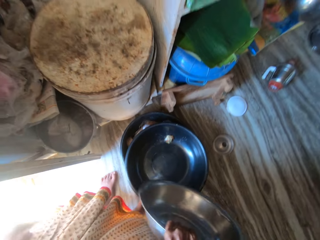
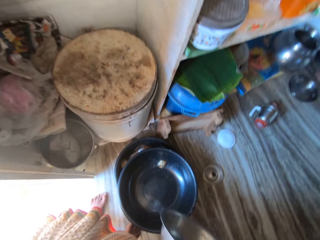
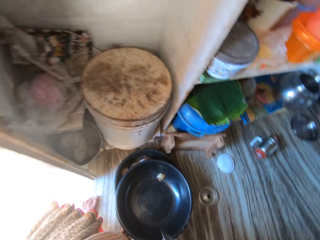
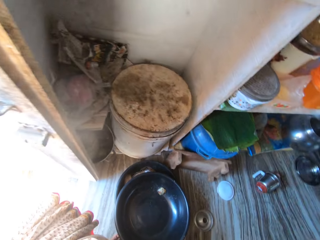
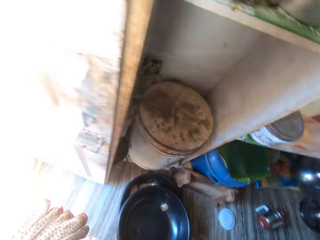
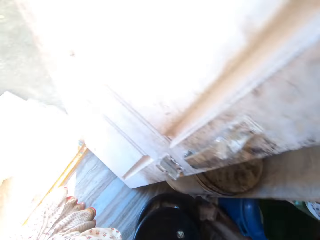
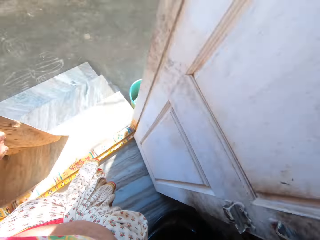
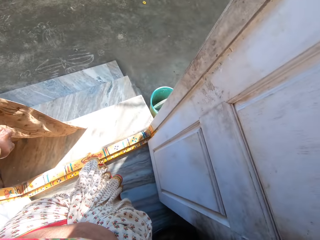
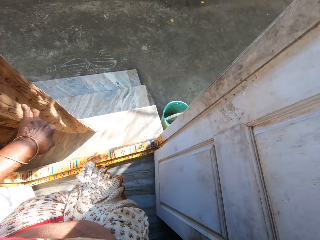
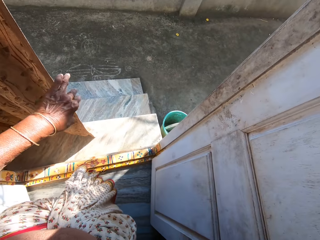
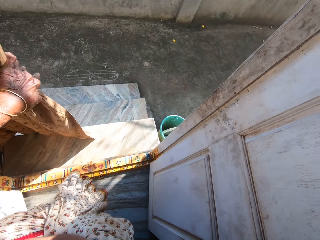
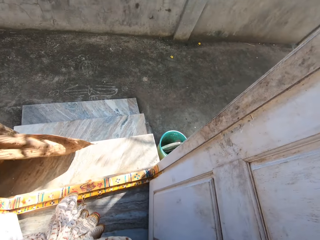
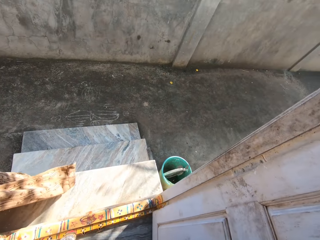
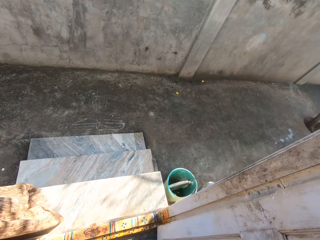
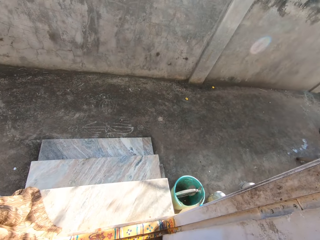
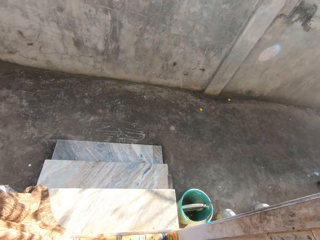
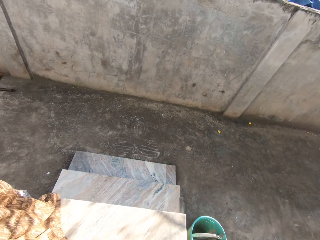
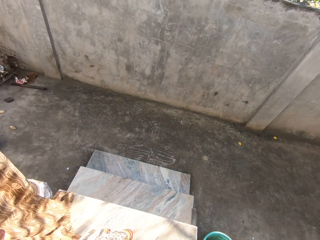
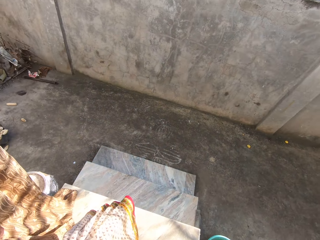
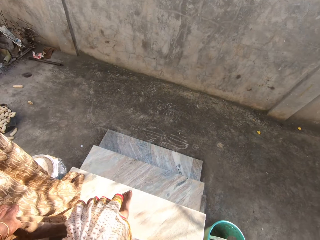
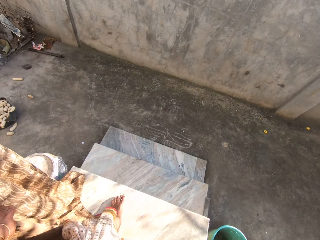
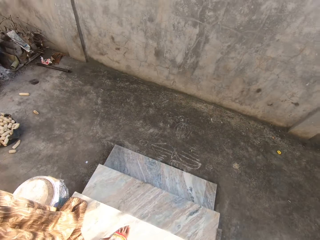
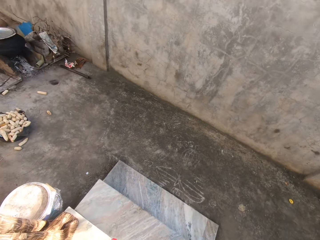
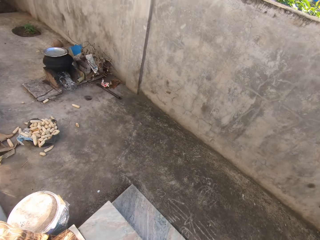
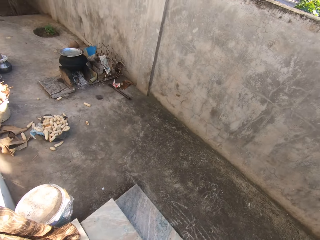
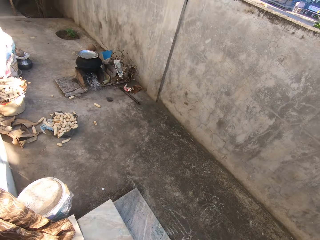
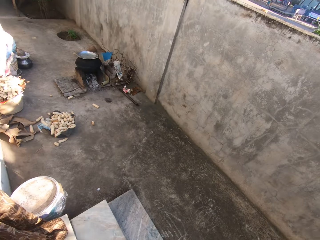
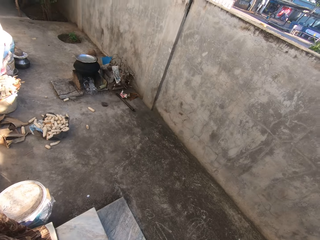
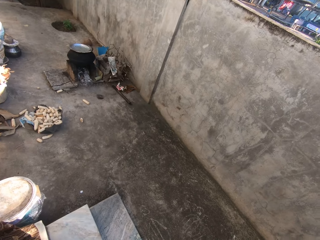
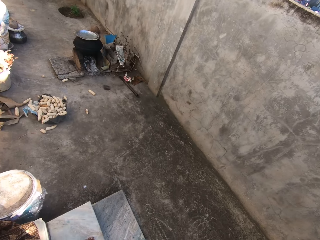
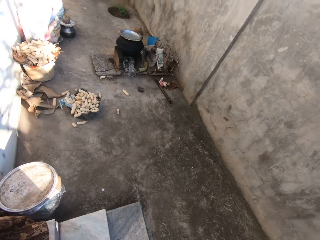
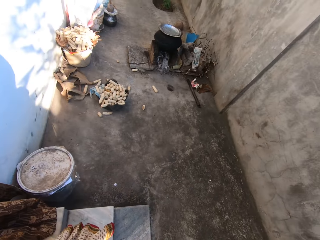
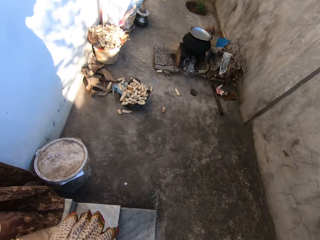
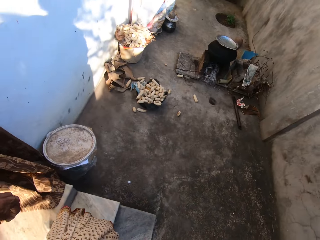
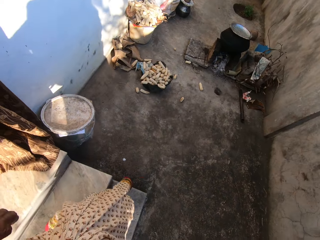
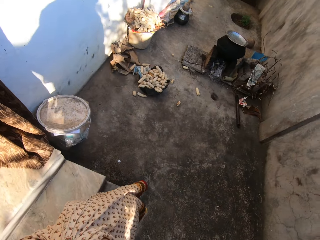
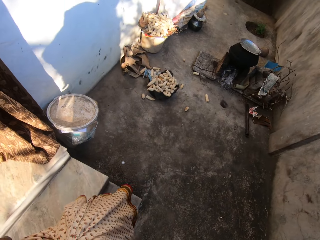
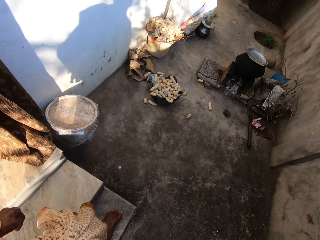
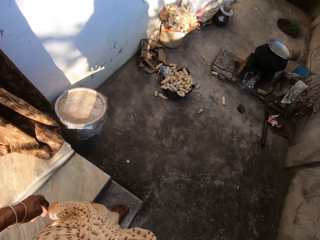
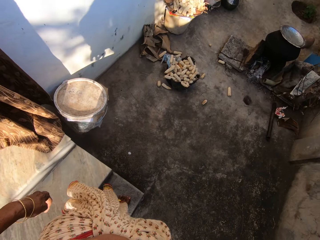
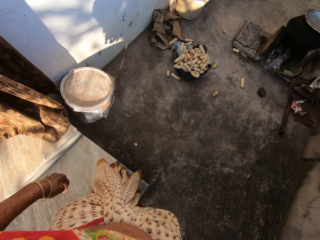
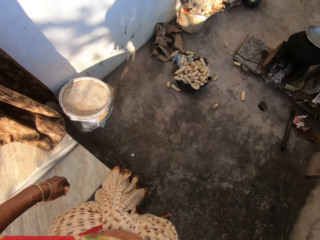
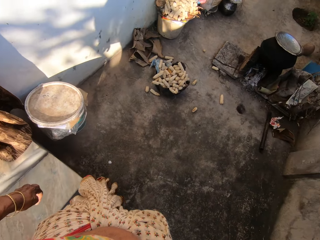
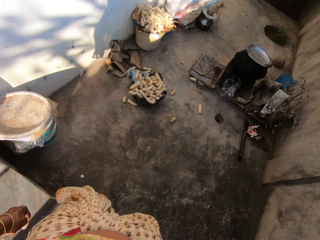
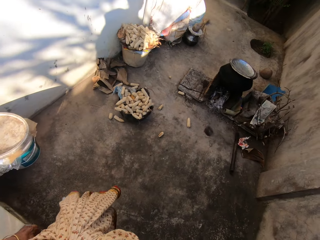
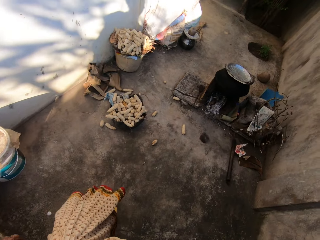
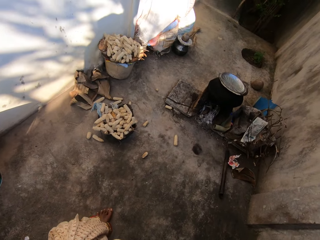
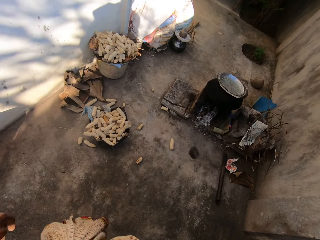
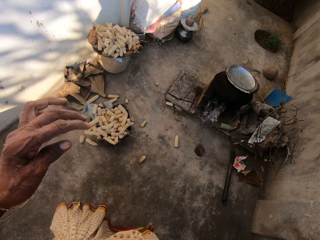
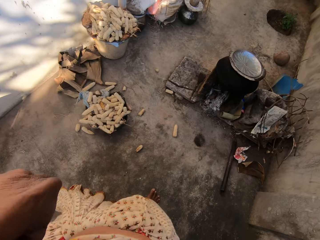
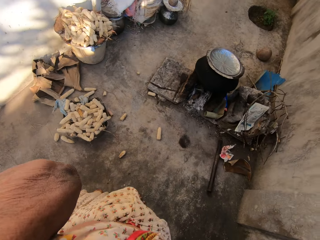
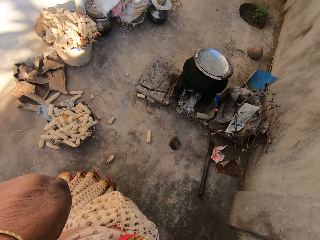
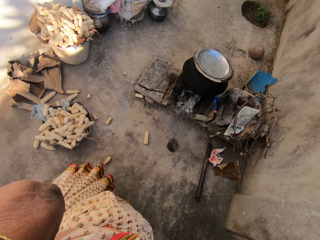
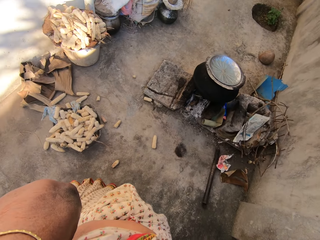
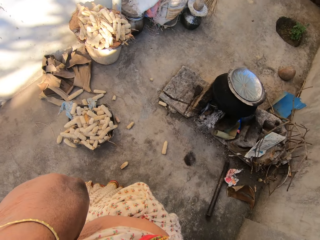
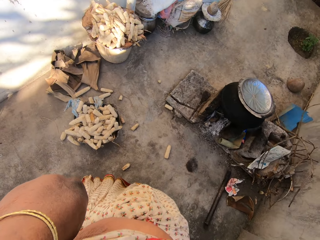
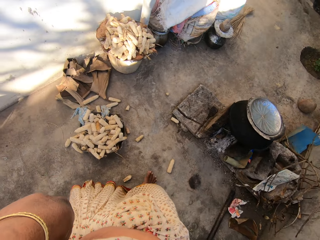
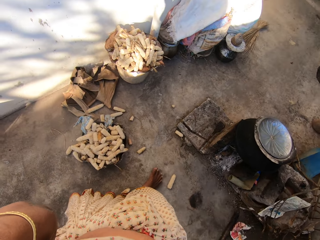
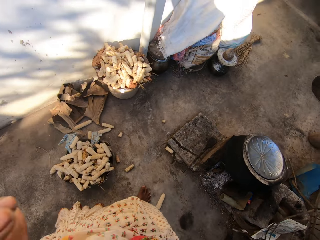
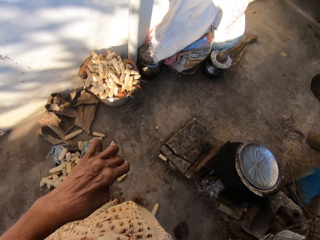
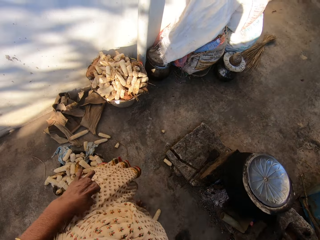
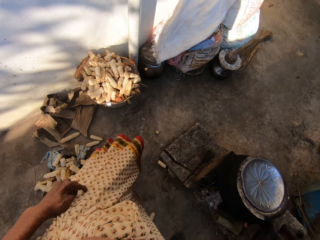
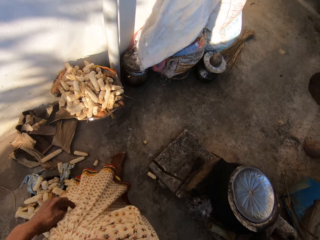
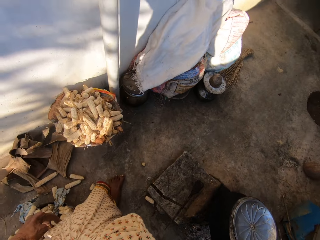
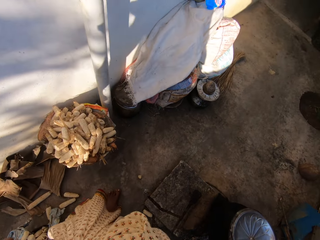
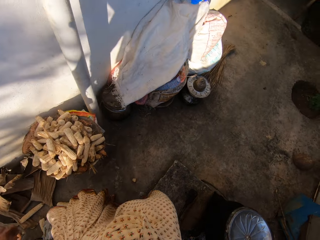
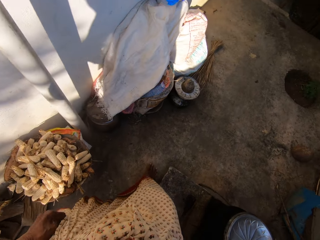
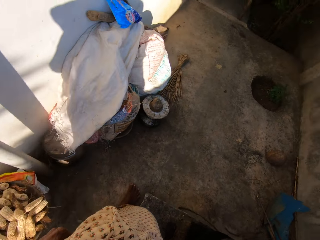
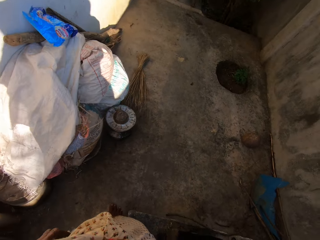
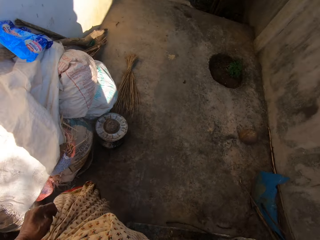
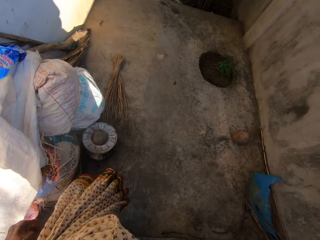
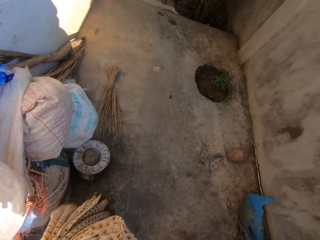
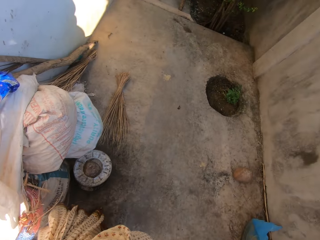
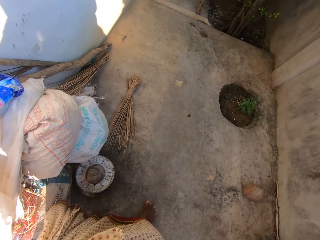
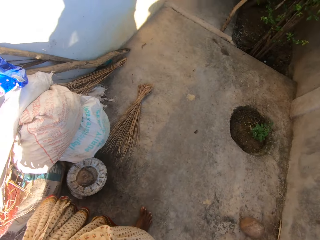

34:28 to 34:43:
The camera wearer carries the bowl outside the house. They fold the door curtain. They walk outside the house. They lift their hand to their head. They fix the camera on their head. They walk out of the door. They drop the hand back. They walk alongside the house wall.

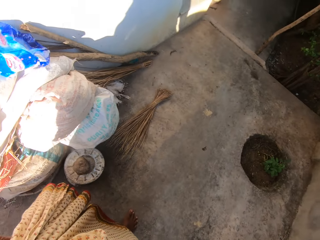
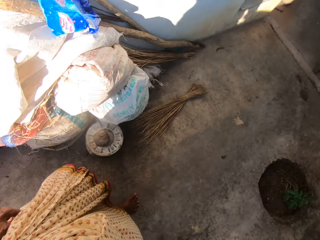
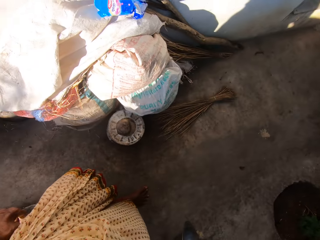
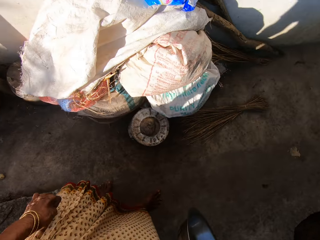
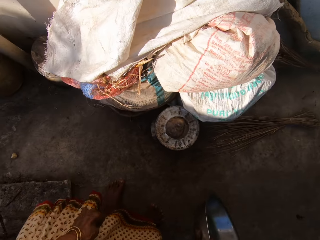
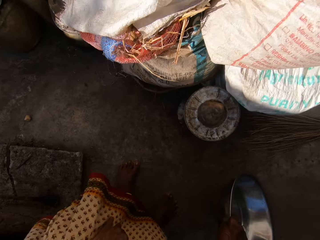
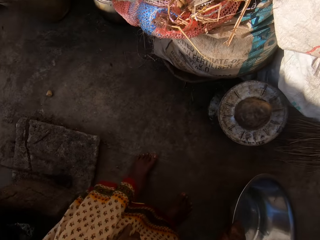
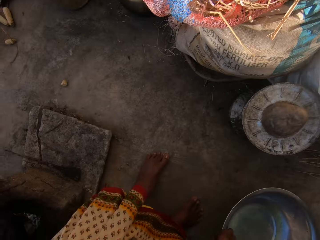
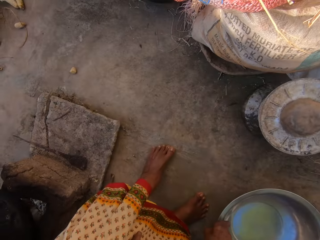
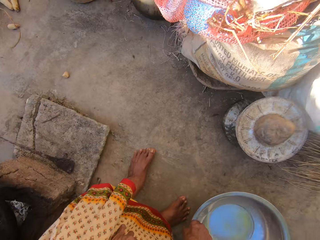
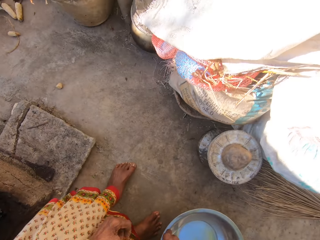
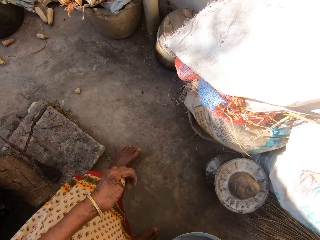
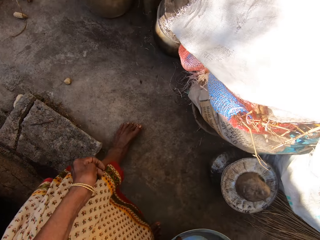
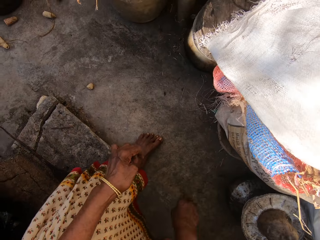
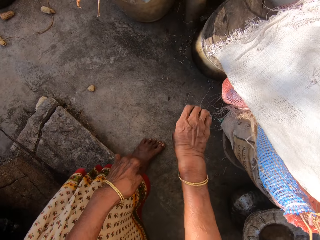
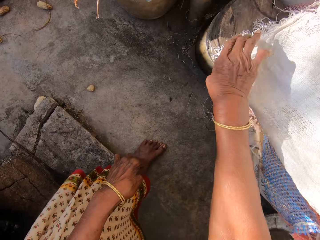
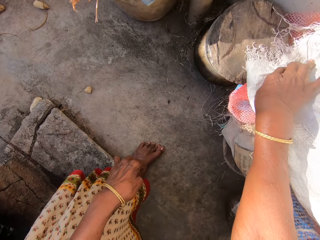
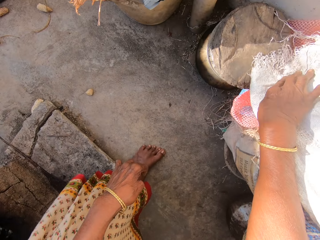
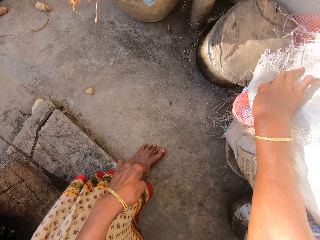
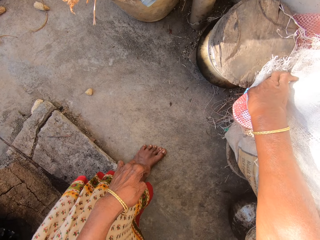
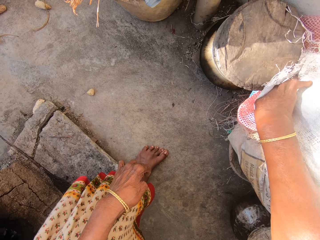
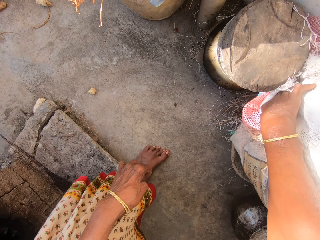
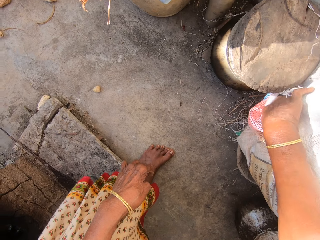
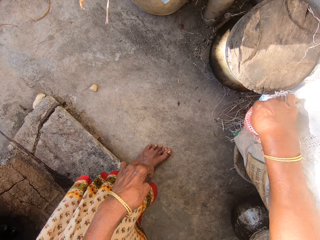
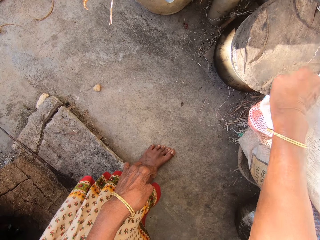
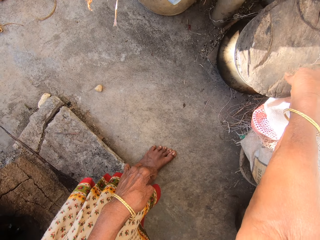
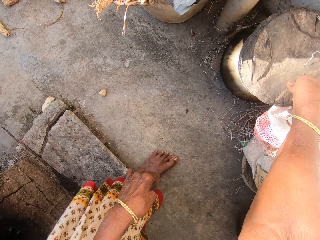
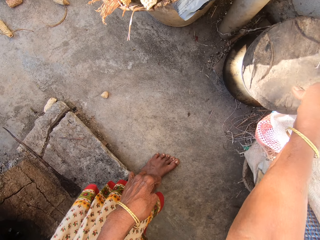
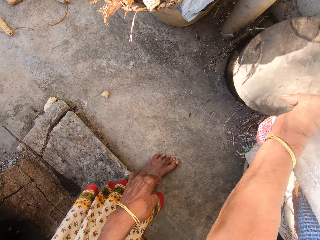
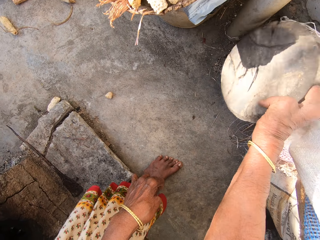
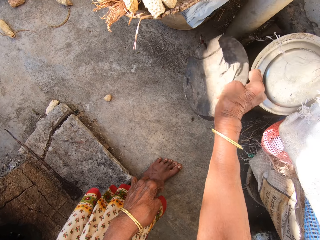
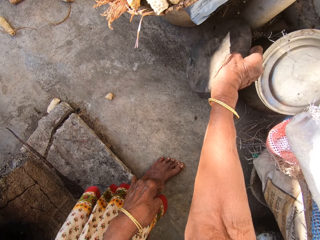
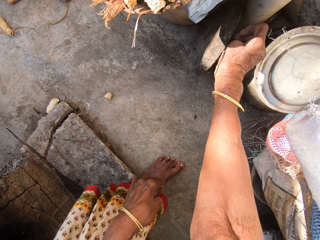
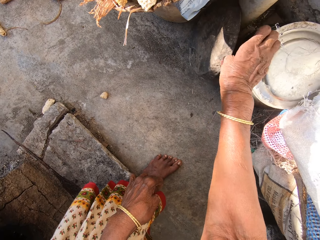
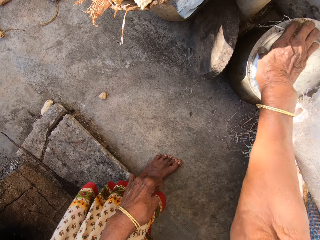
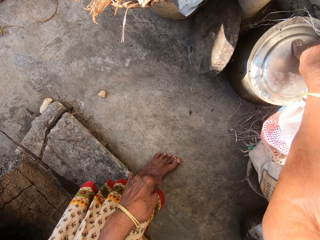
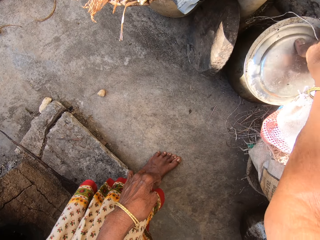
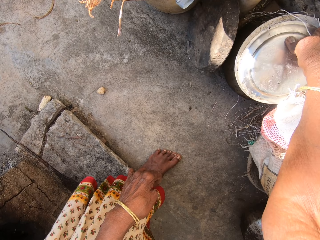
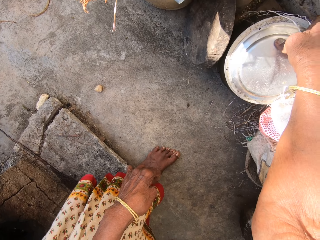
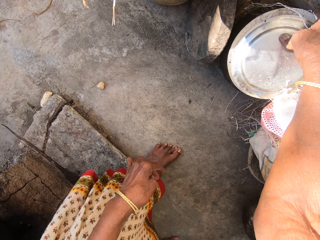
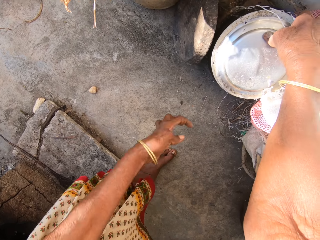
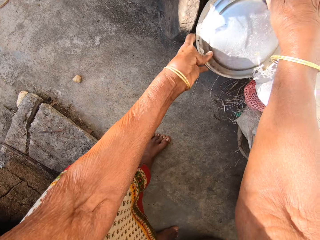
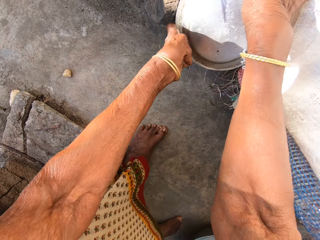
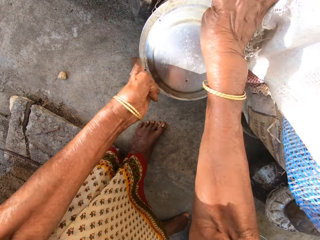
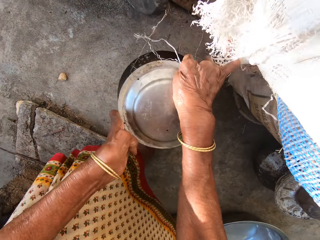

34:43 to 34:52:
The camera wearer stands. She places the bowl in her hand on the floor. She pushes the sacks on the wall and tucks in a sack. She opens the wooden lid from the pot on the floor. She places the lid on the floor. She shifts the pot closer to her.
